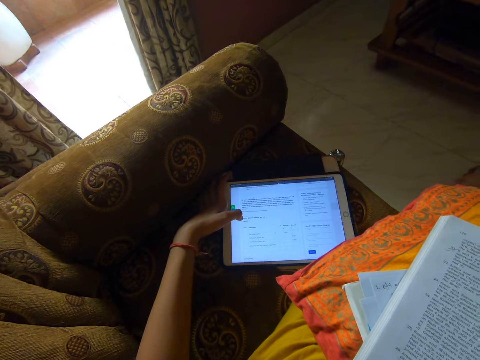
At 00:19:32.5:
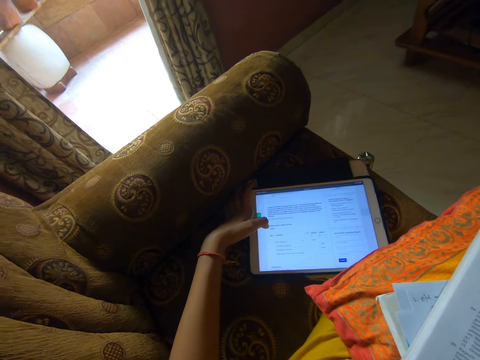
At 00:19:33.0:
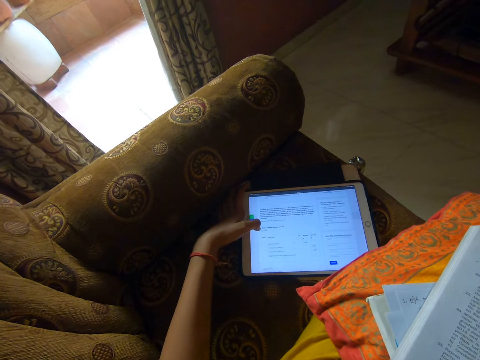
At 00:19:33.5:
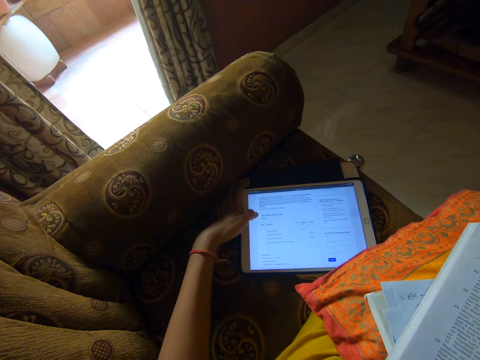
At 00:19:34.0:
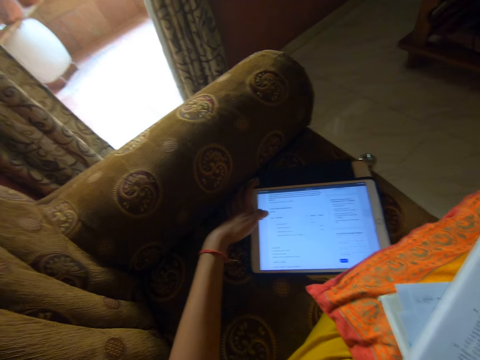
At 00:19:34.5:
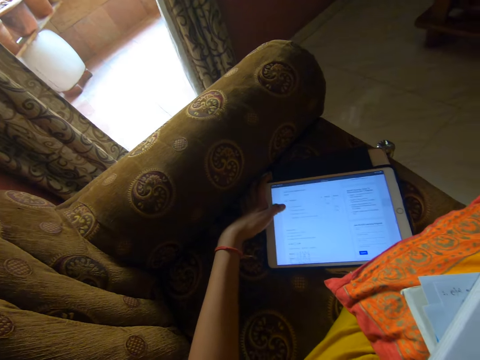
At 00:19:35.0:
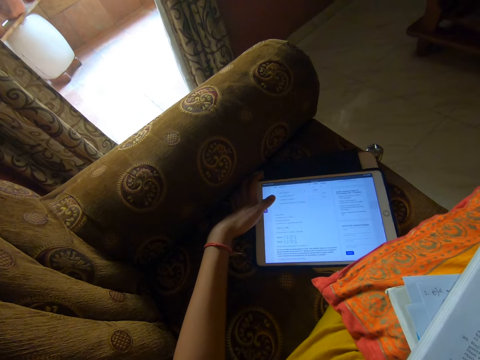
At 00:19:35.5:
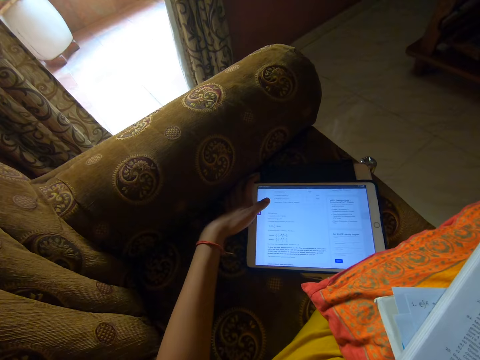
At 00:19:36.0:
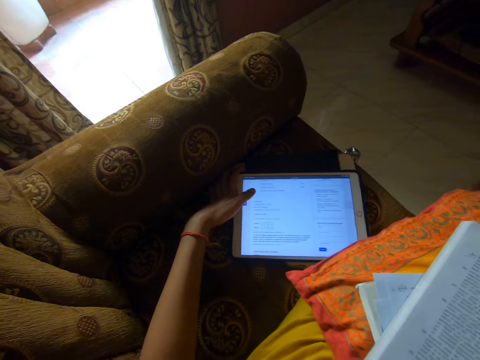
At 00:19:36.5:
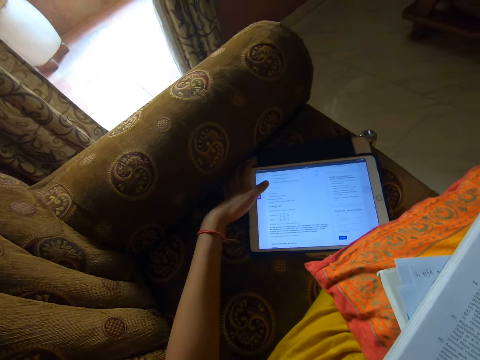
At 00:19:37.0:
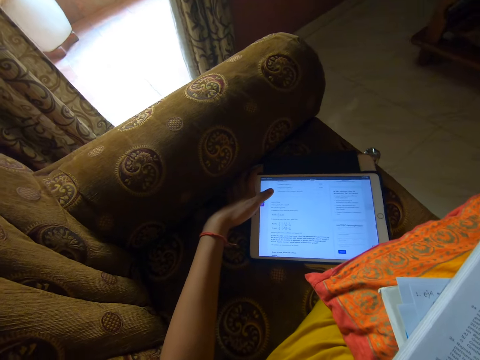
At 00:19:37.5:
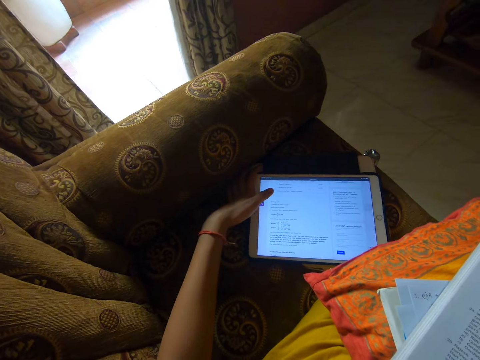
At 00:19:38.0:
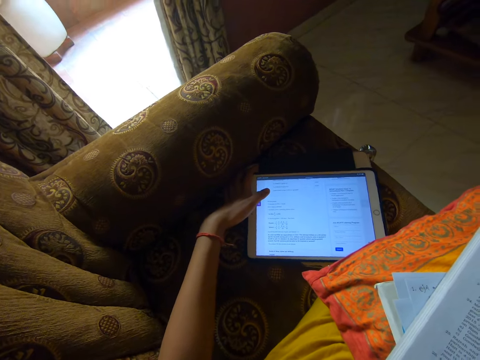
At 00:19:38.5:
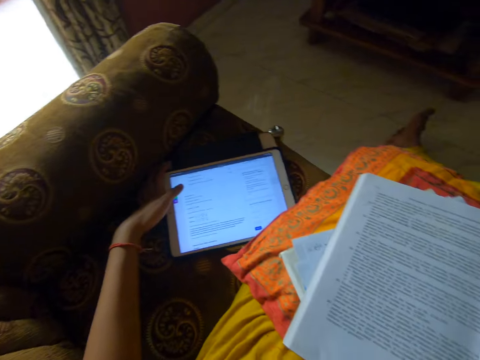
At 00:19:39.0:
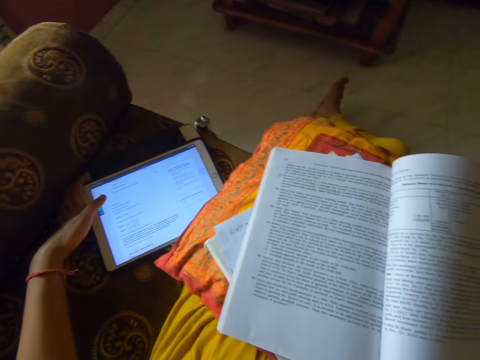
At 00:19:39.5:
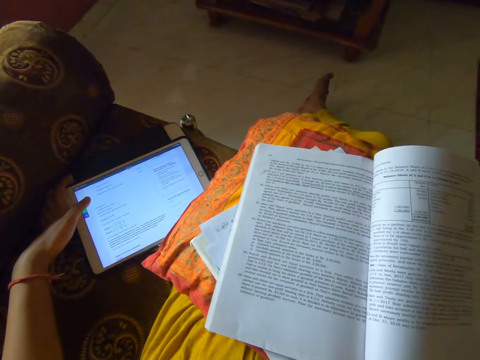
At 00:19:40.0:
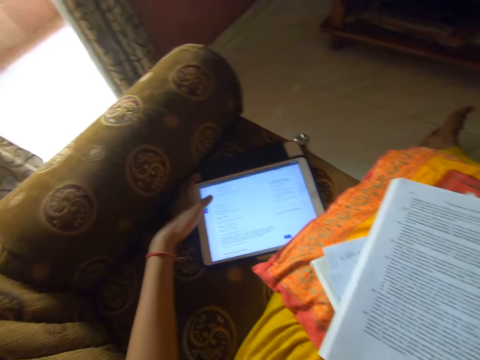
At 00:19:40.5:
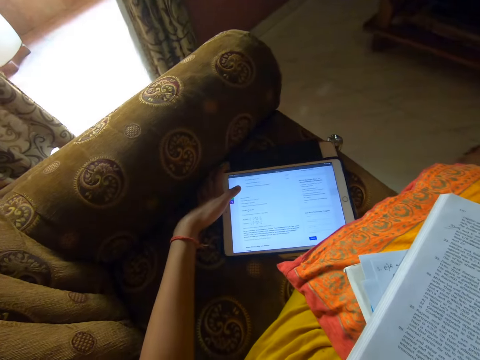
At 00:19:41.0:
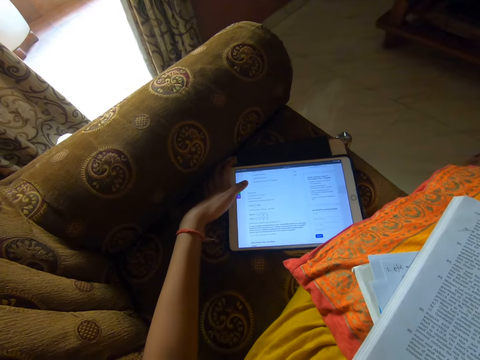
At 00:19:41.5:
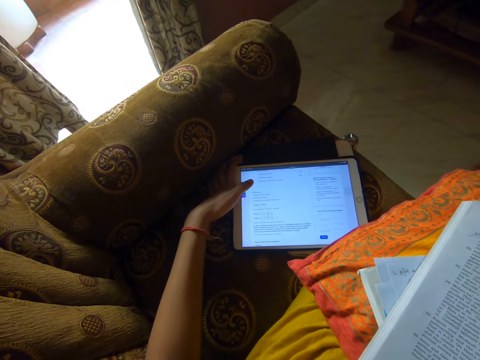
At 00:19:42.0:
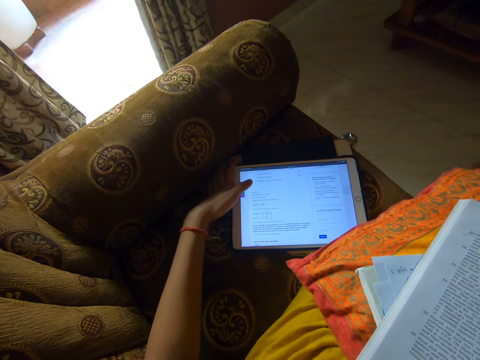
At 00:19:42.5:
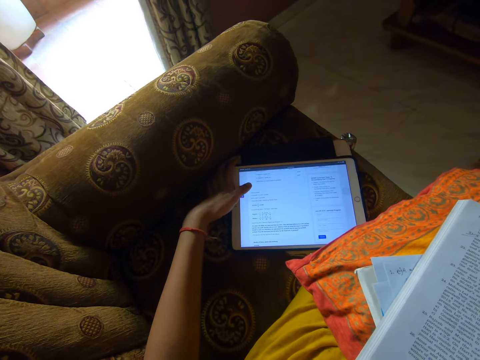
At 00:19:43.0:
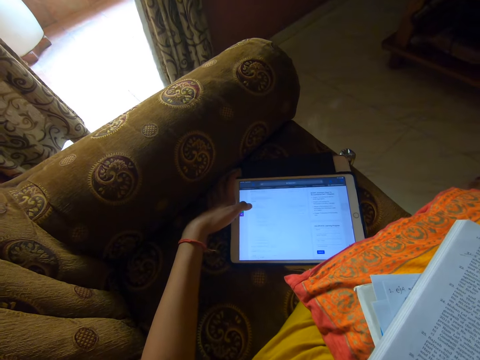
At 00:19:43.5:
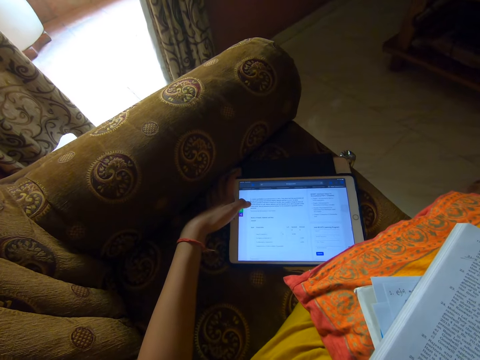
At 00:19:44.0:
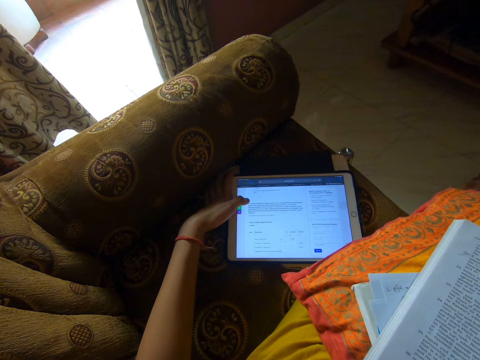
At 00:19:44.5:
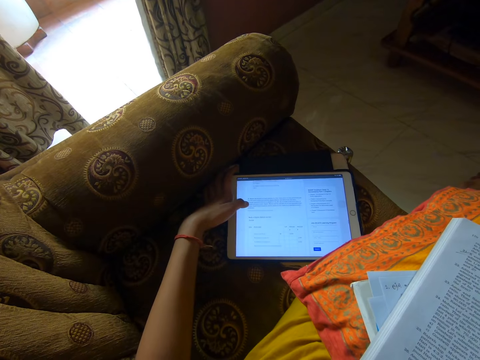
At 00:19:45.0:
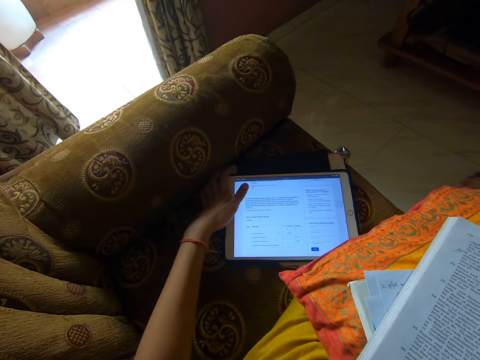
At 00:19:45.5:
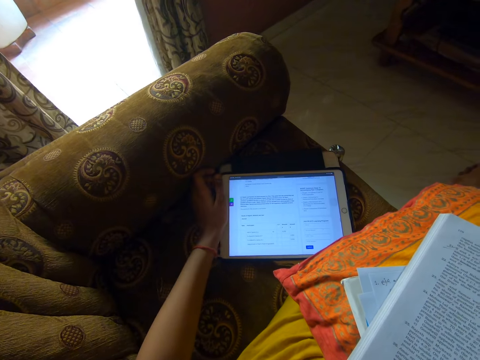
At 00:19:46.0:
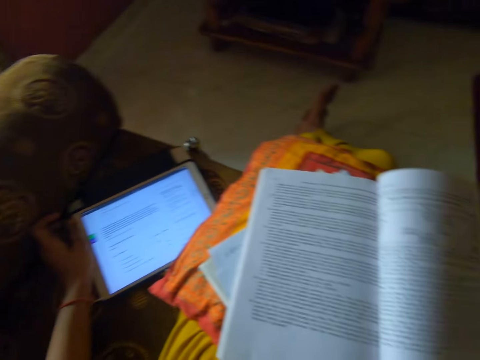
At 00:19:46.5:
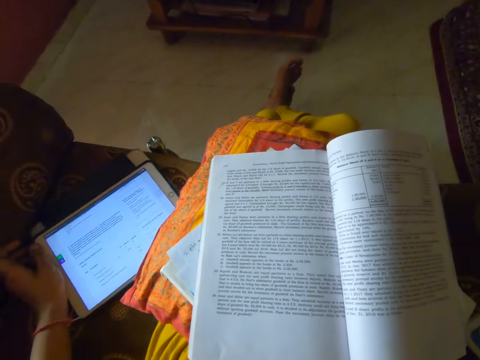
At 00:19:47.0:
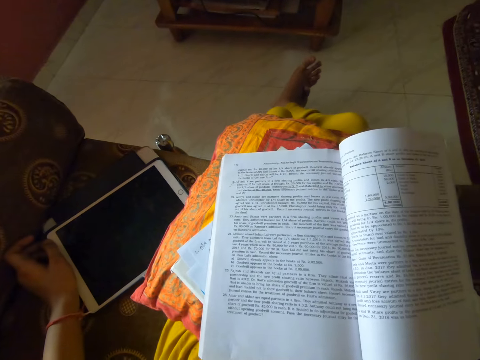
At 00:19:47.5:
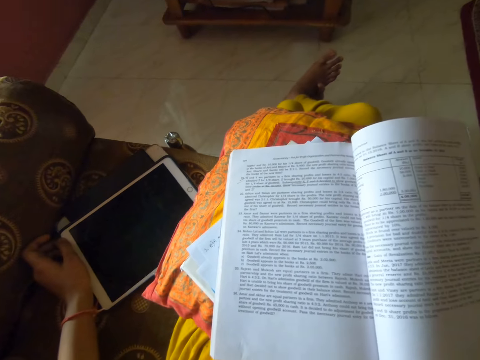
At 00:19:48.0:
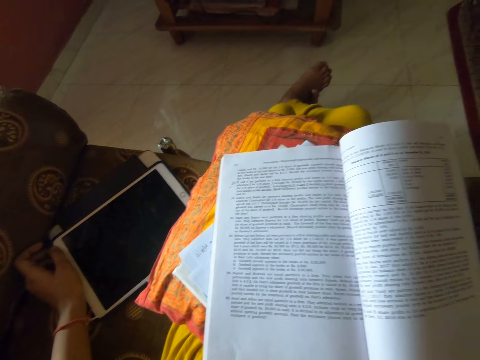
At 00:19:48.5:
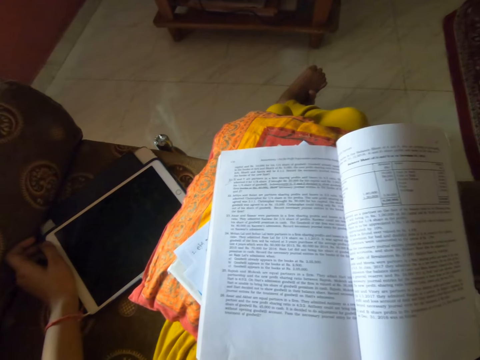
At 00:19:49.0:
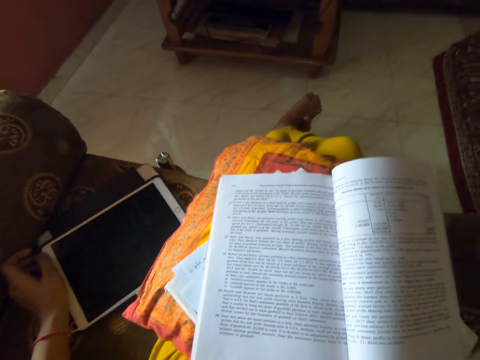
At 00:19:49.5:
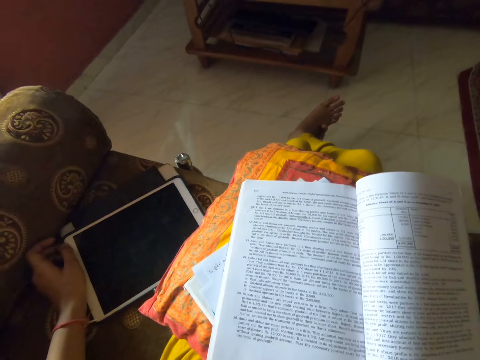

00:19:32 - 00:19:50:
The camera wearer reads some information from the tablet. They scroll the tablet. They read some information from the tablet. They look at the book. They look at the tablet. They scroll the tablet. They sing. They look at the book. They lock the tablet. They look around.

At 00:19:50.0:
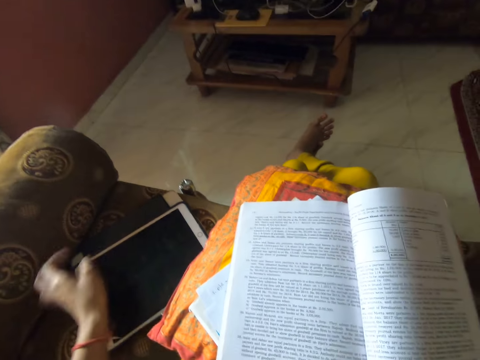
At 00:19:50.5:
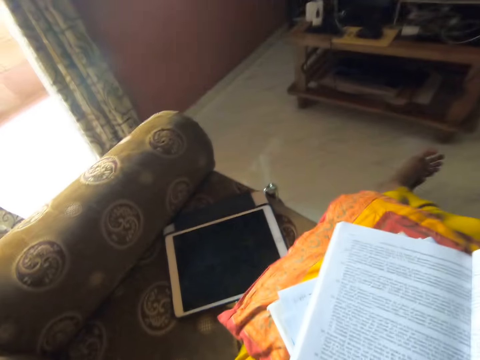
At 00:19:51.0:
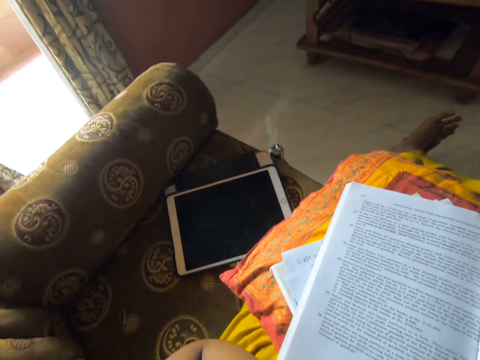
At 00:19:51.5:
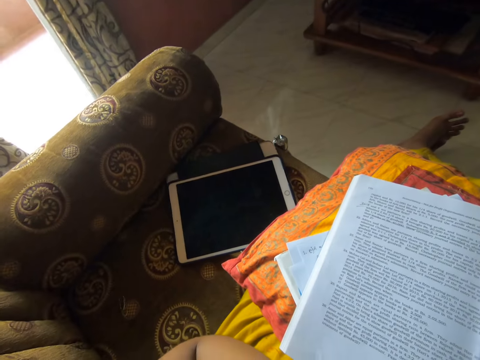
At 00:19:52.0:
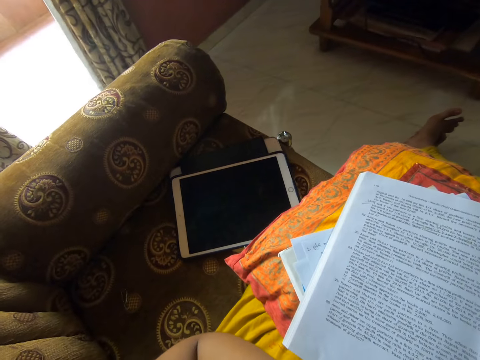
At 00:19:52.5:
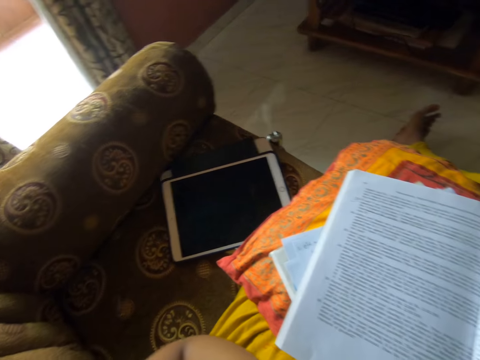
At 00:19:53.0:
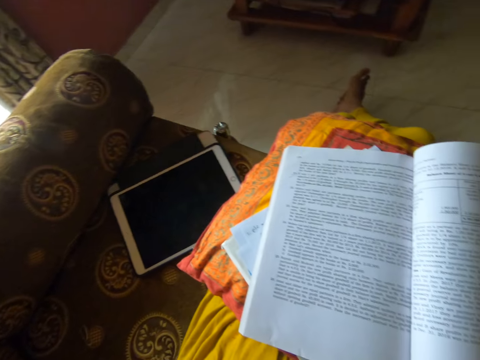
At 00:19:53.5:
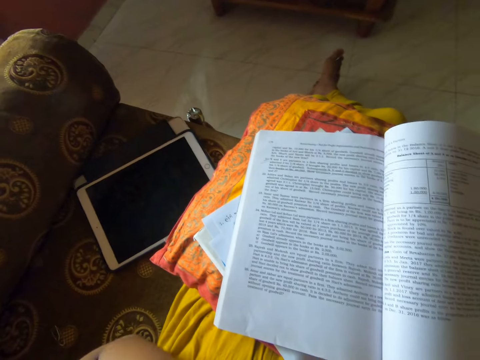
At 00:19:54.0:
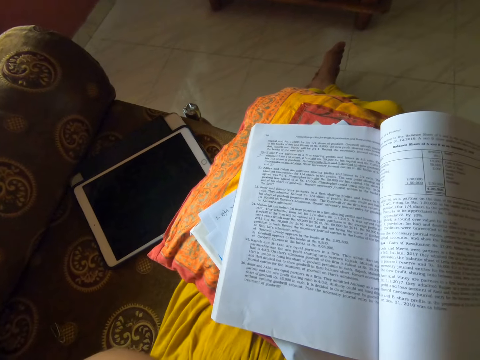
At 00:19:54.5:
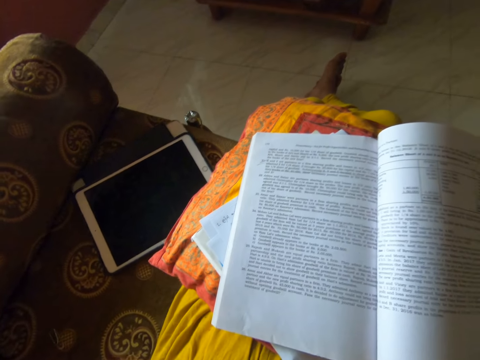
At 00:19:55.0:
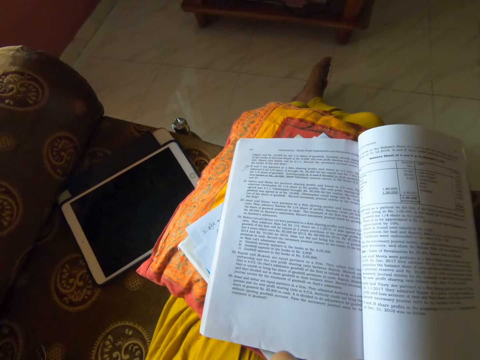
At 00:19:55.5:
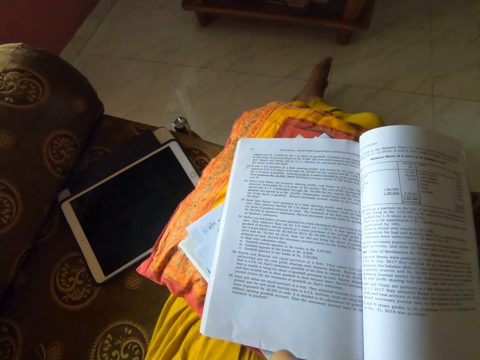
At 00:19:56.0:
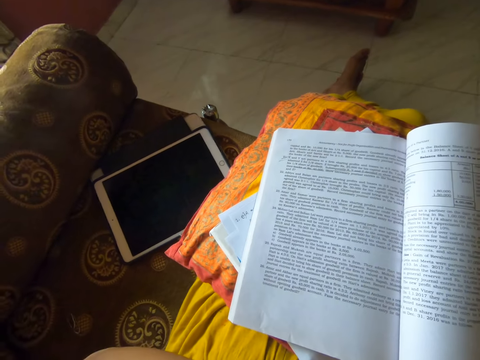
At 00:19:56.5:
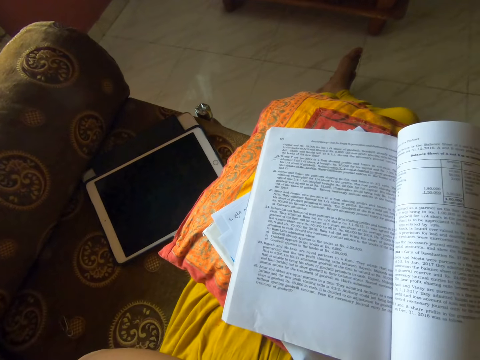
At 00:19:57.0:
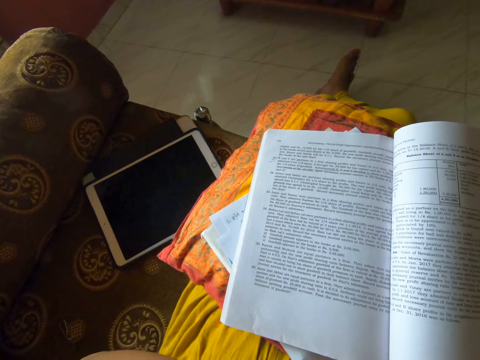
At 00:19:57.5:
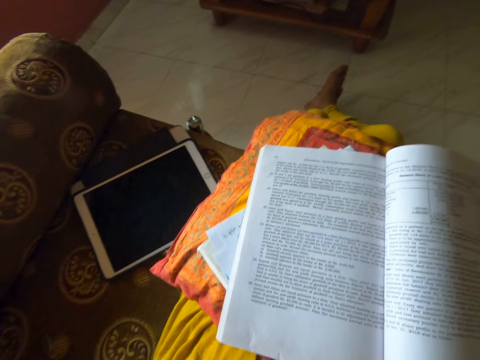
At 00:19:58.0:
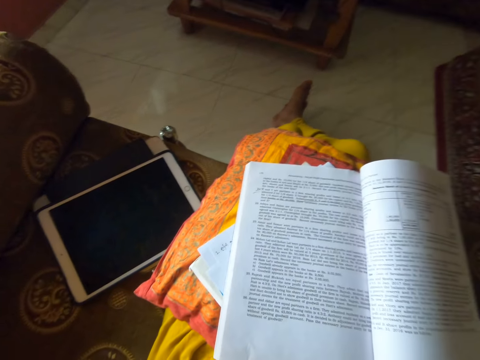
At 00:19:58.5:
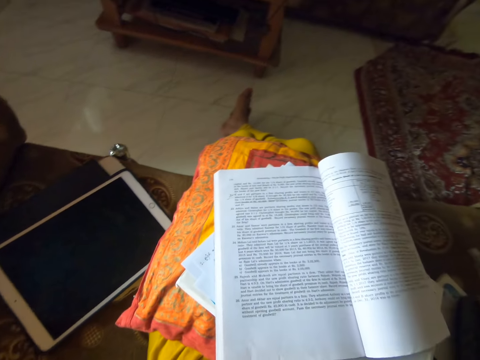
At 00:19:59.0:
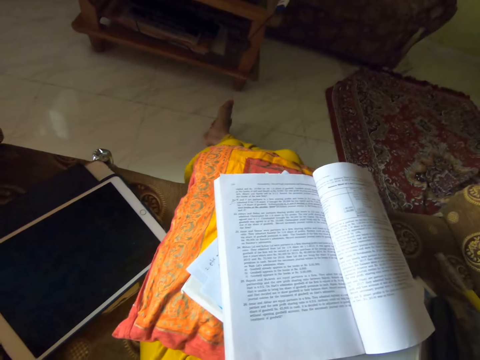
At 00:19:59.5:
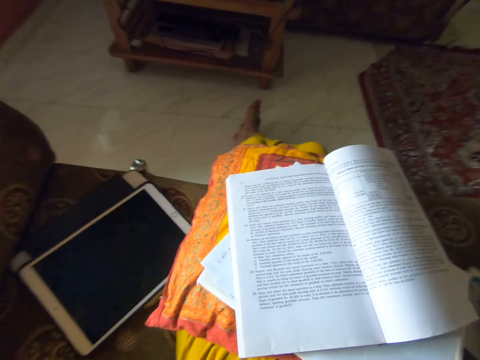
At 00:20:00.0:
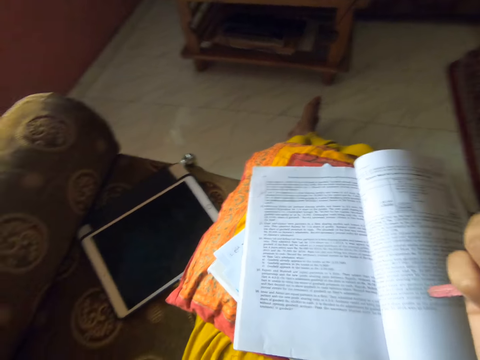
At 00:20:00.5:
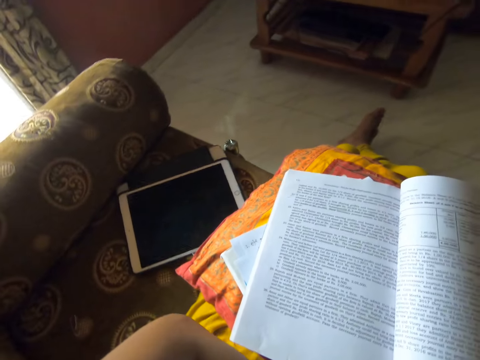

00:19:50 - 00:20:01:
The camera wearer withdraws the left hand from the phone. They look around. They read the book. They look around.
